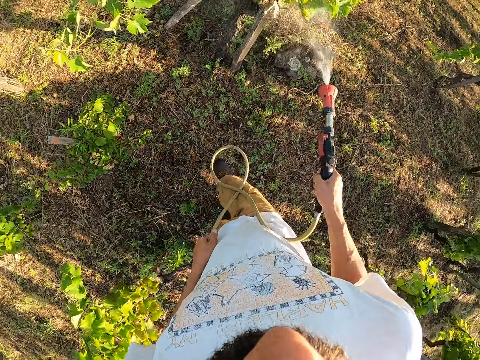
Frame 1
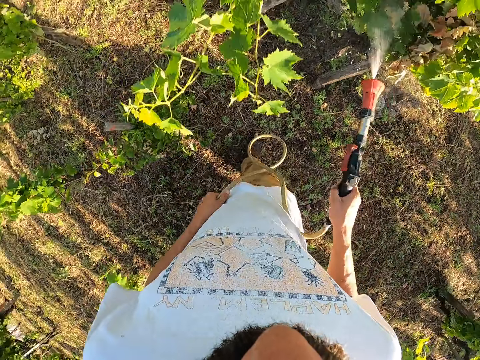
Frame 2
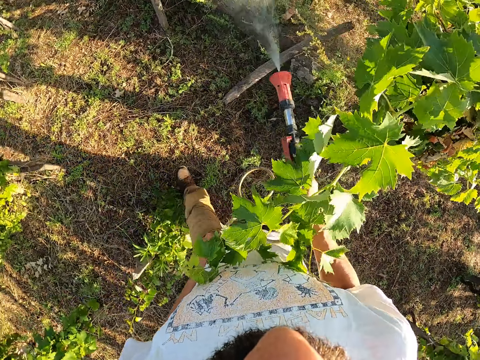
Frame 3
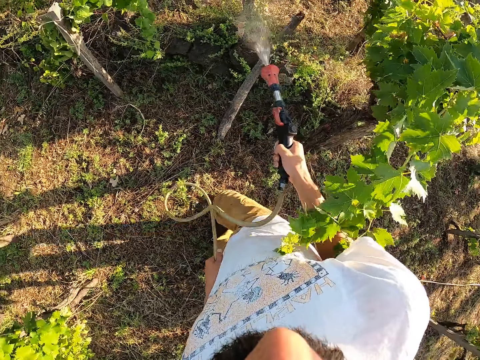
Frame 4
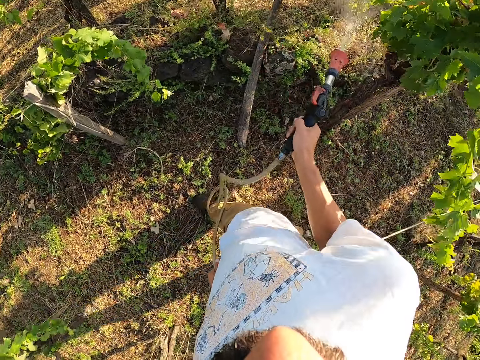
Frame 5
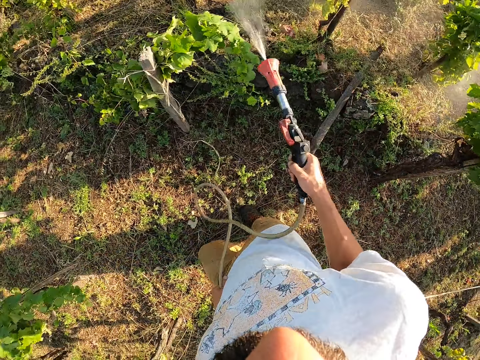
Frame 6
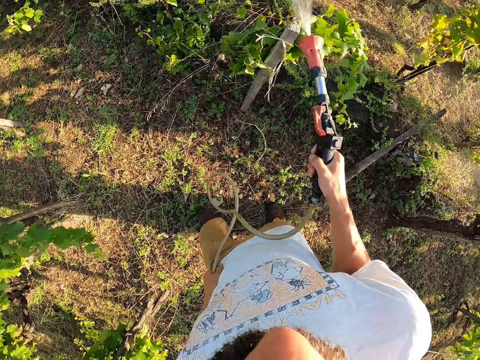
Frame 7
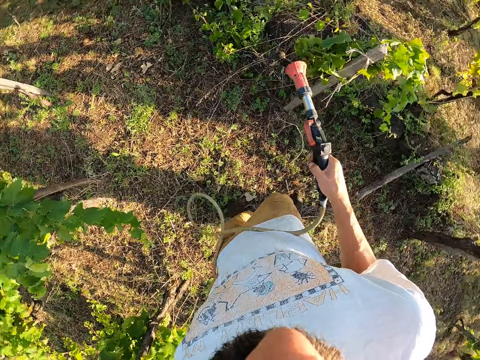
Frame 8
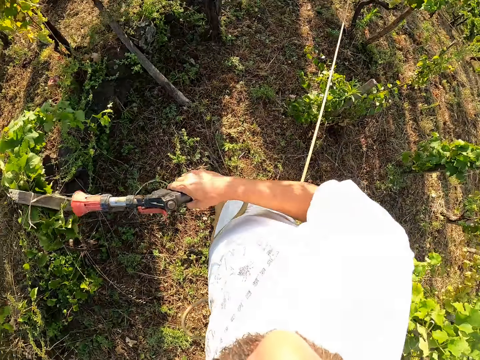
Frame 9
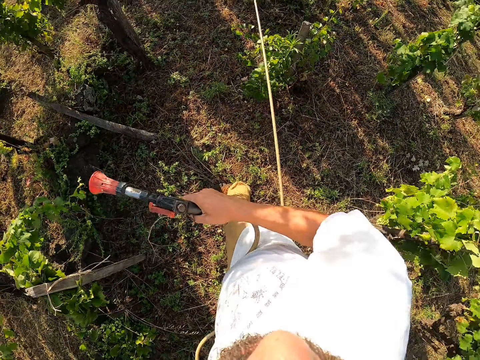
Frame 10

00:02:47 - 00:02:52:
The camera wearer switches off the water spray gun.

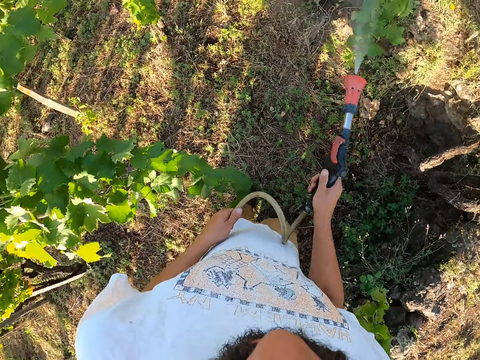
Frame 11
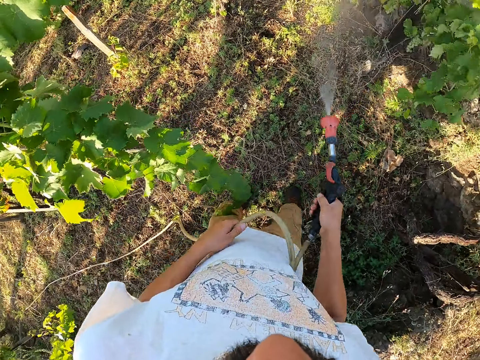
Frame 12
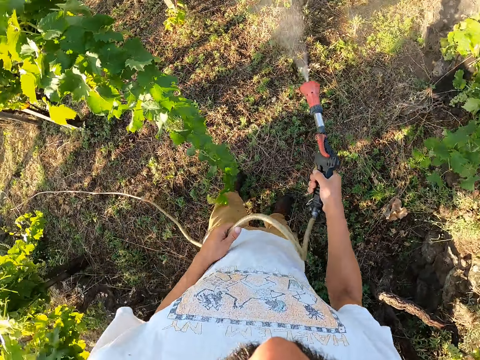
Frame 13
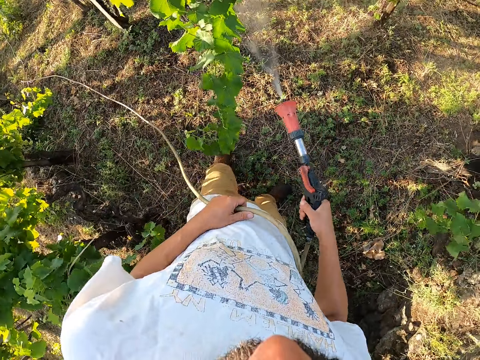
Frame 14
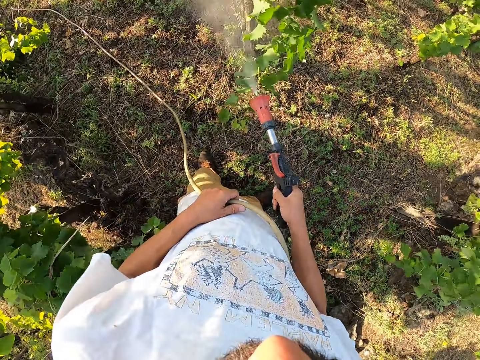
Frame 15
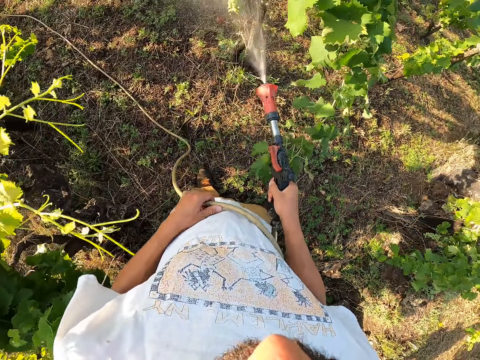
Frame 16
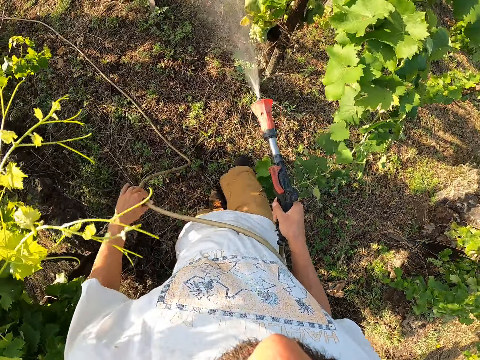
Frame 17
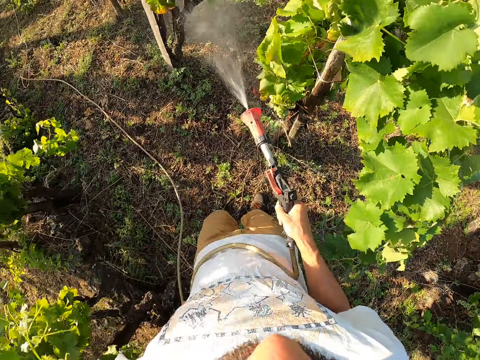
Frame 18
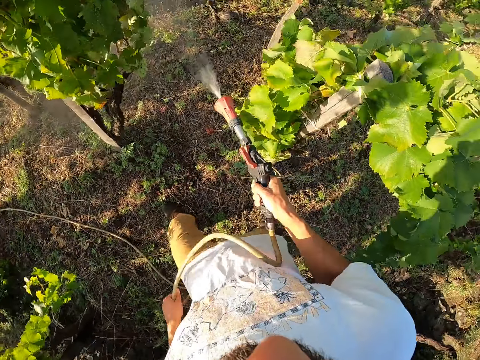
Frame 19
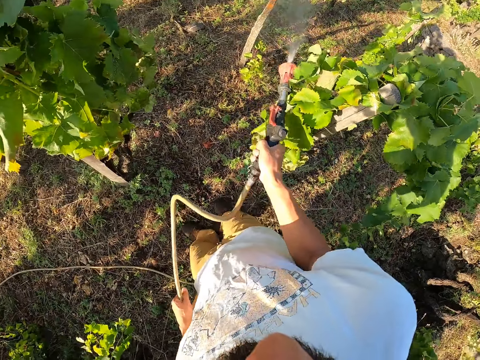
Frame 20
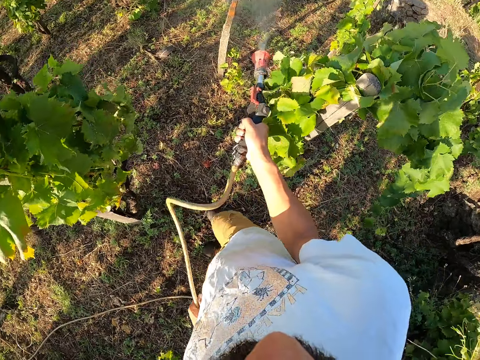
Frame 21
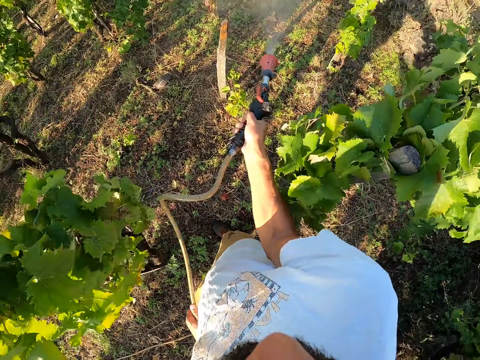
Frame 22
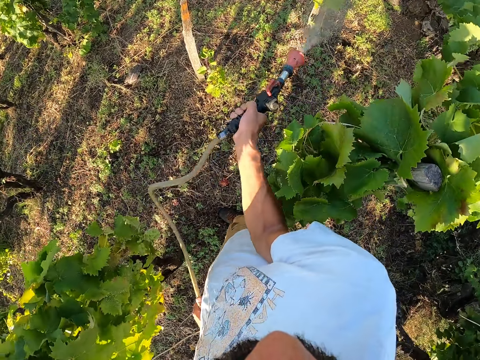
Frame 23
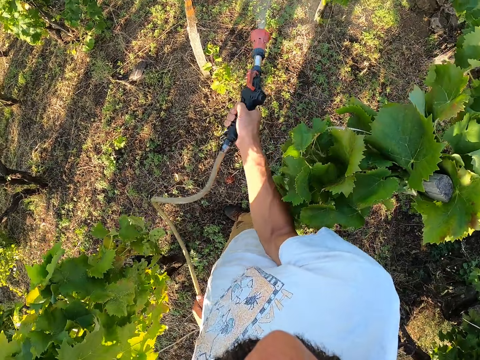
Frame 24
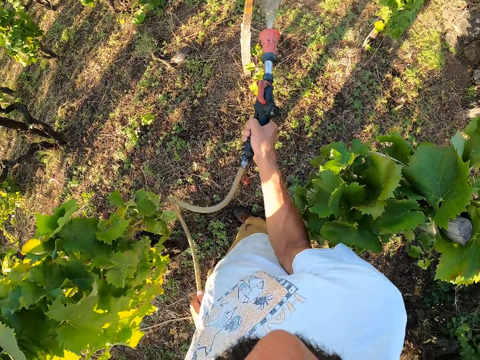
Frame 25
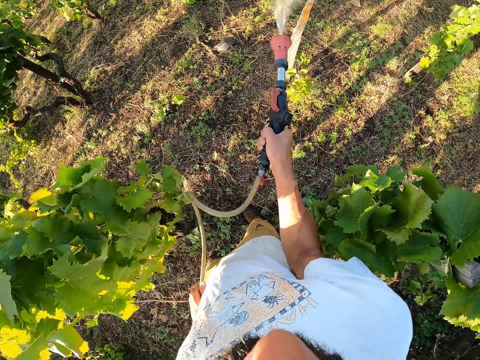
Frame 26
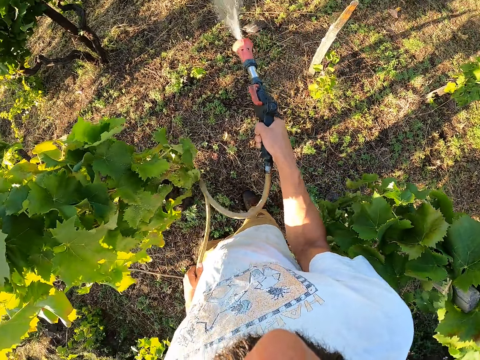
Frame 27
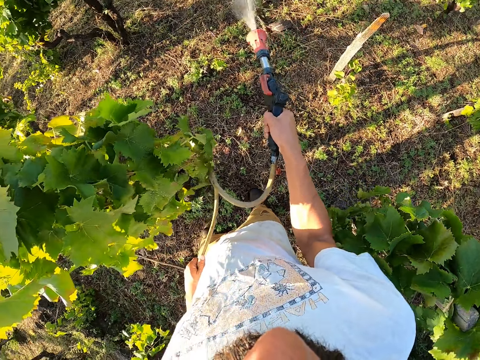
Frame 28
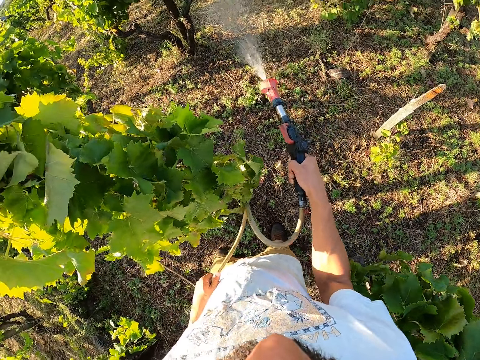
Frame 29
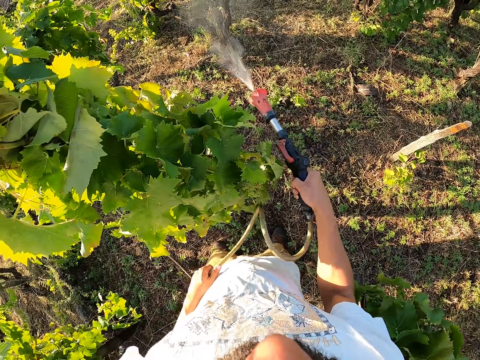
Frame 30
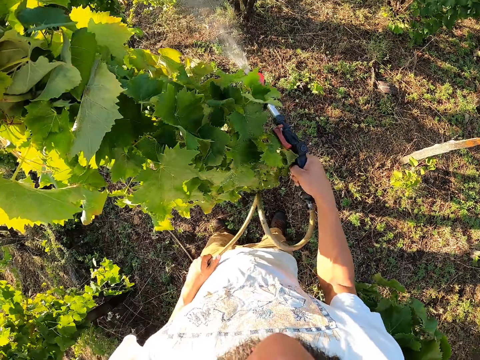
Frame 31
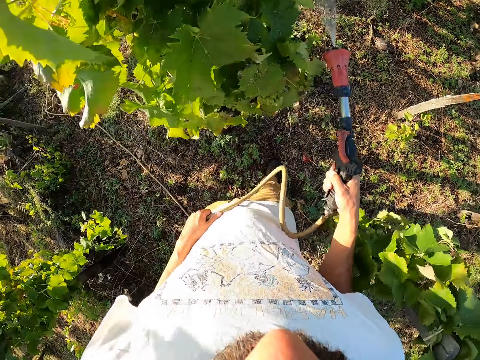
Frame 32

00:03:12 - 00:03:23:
The camera wearer turns around. They move forward. They move right.

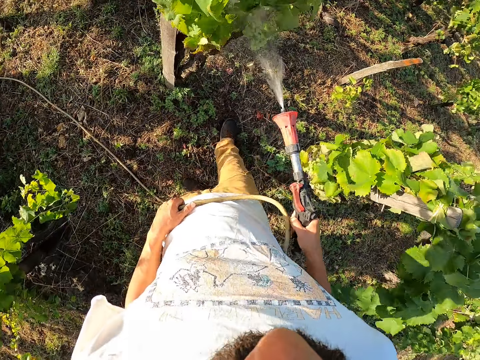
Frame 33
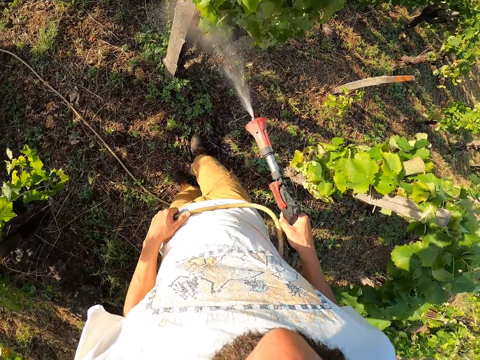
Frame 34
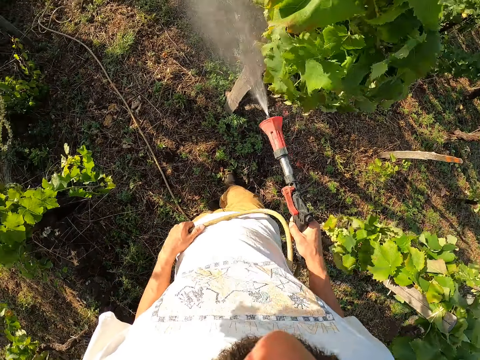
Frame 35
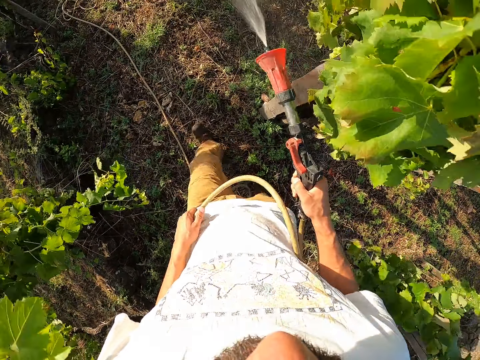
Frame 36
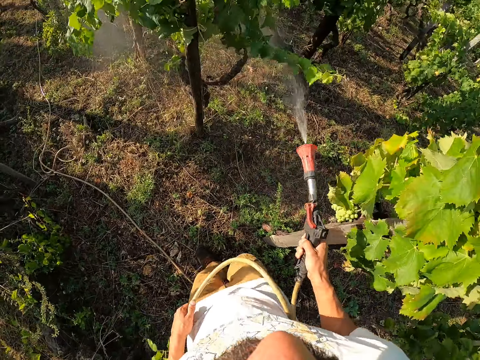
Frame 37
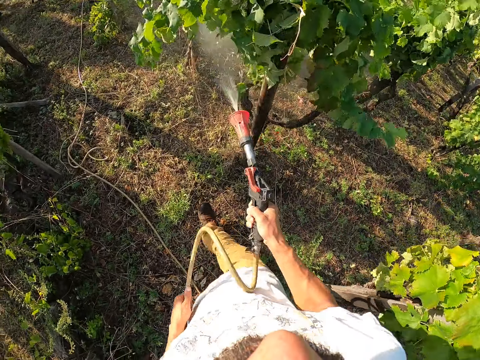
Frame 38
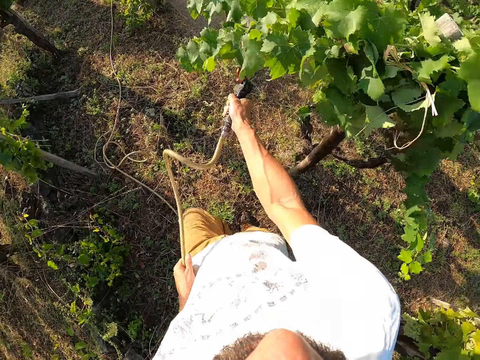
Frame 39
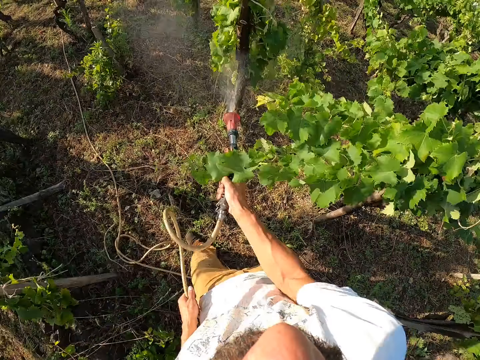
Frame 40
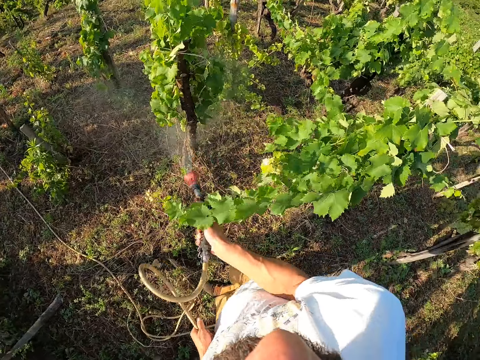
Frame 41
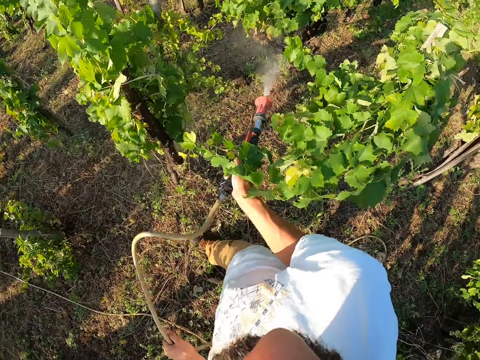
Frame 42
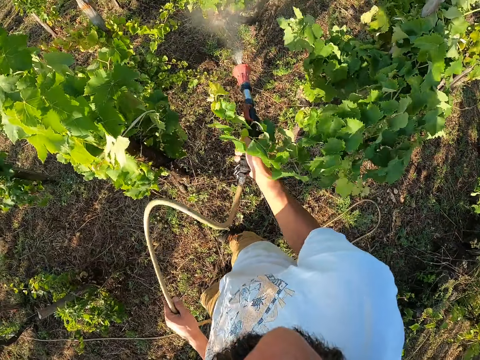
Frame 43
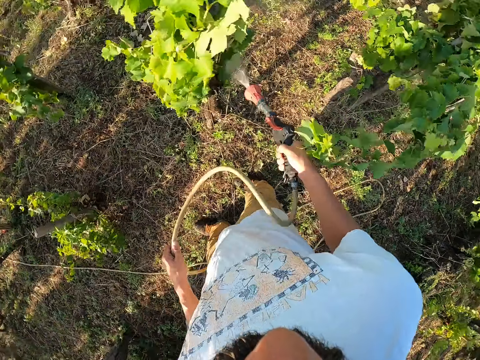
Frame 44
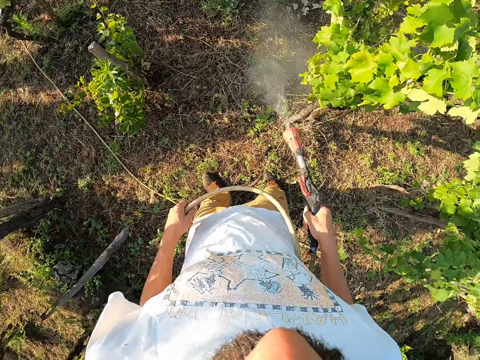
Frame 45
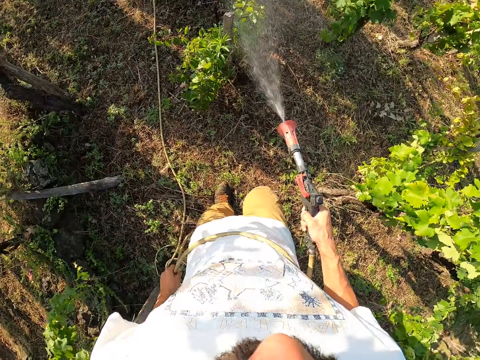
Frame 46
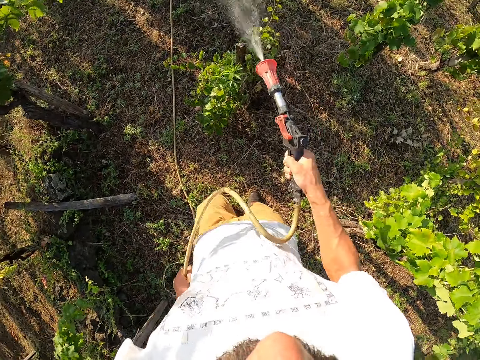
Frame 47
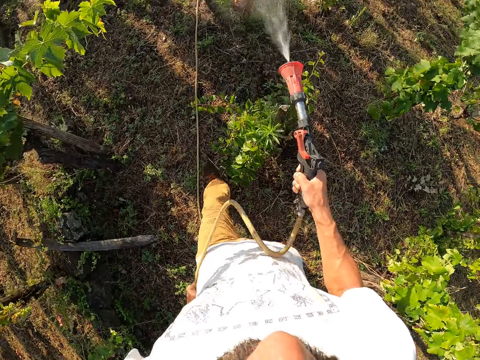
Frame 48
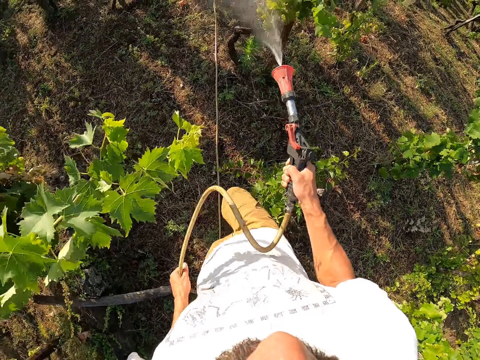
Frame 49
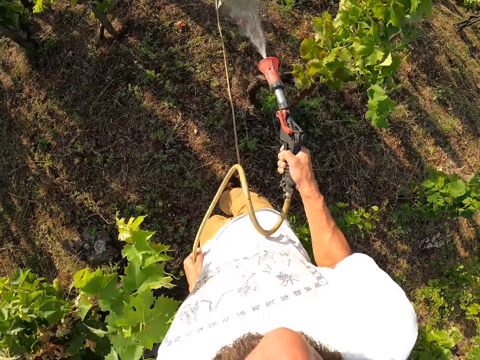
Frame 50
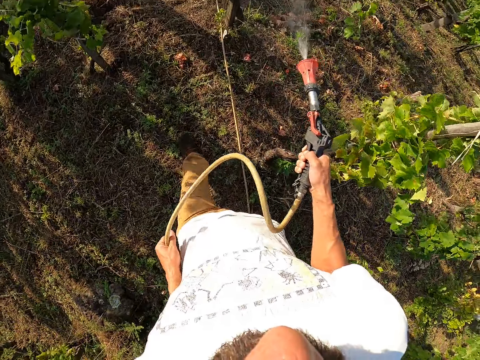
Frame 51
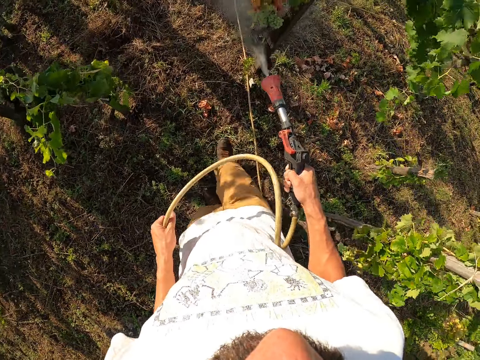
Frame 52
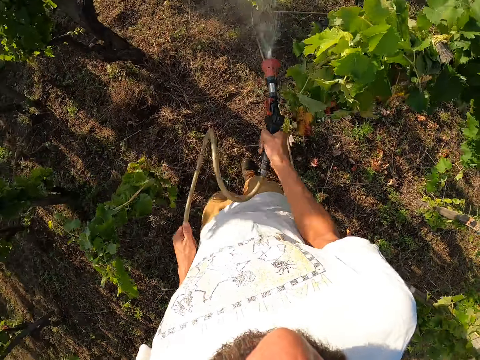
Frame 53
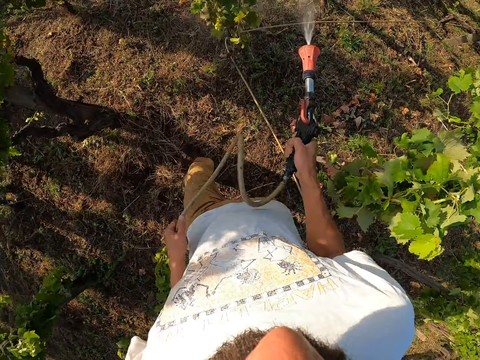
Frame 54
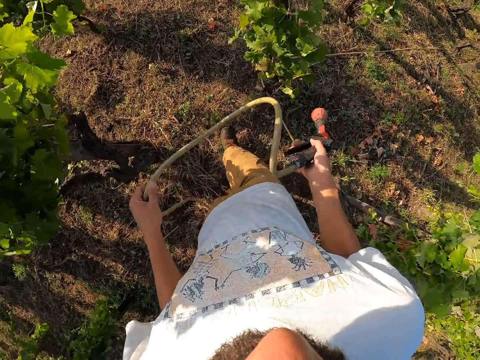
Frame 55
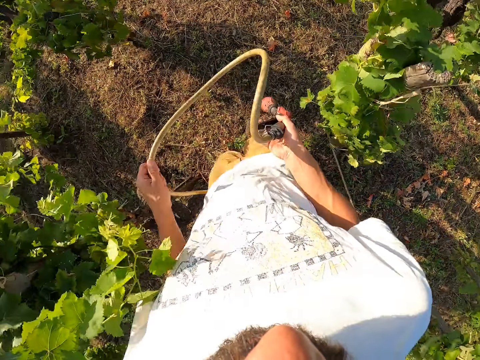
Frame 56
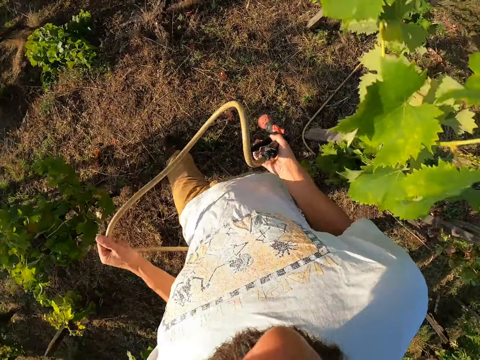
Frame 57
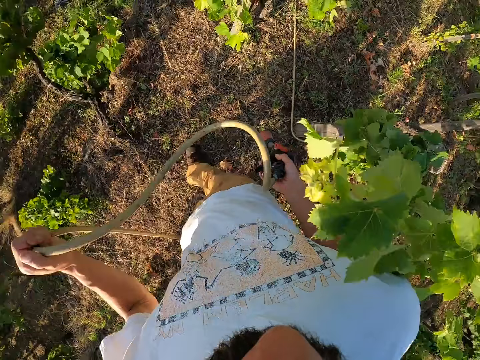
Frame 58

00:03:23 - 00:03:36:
The camera wearer moves forward. They switch off the water spray gun. They walk.
